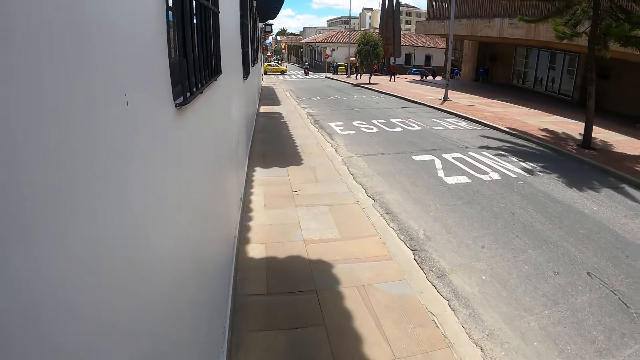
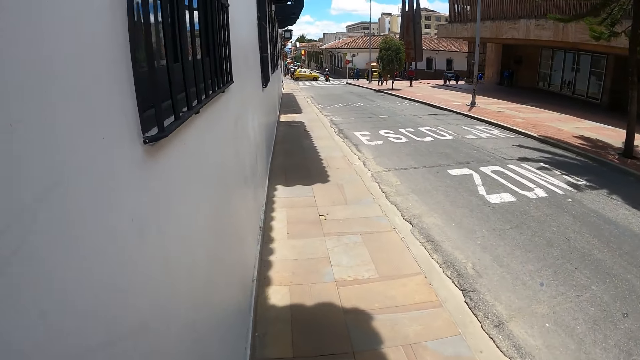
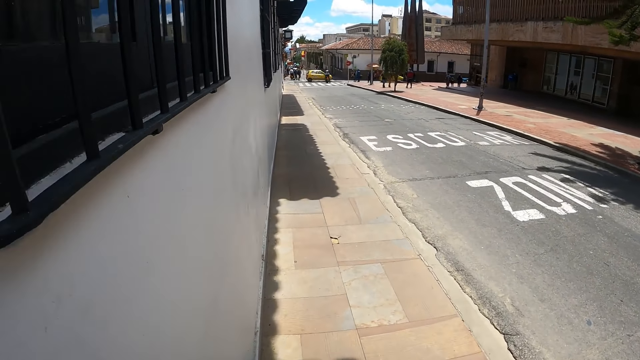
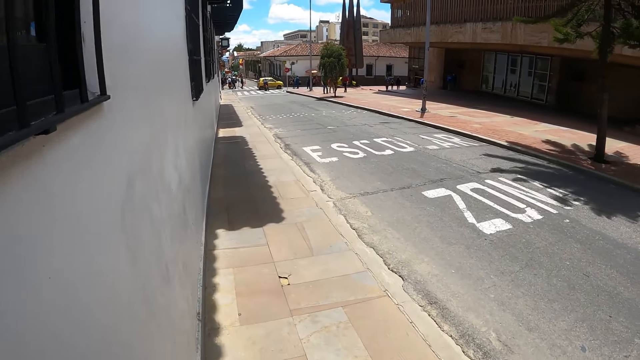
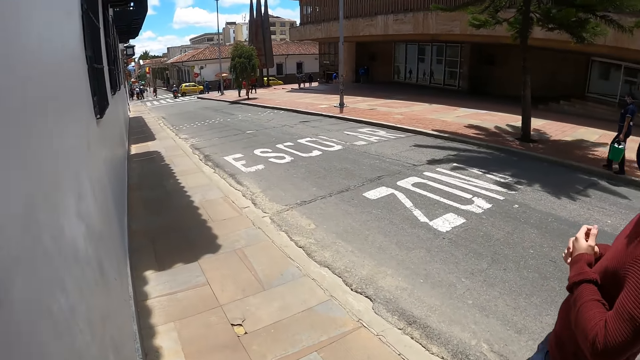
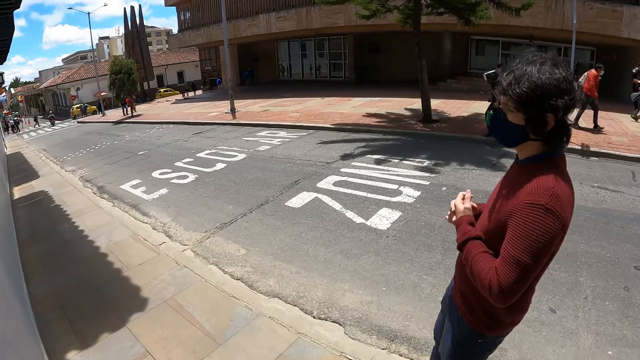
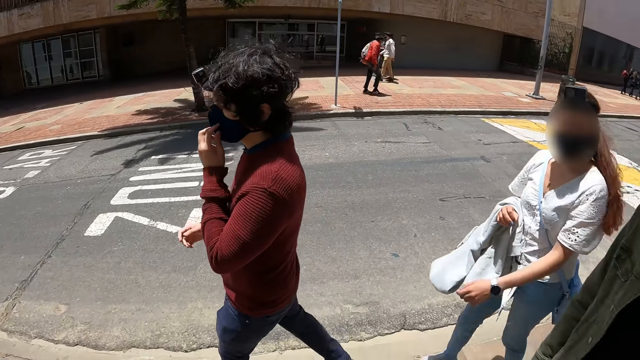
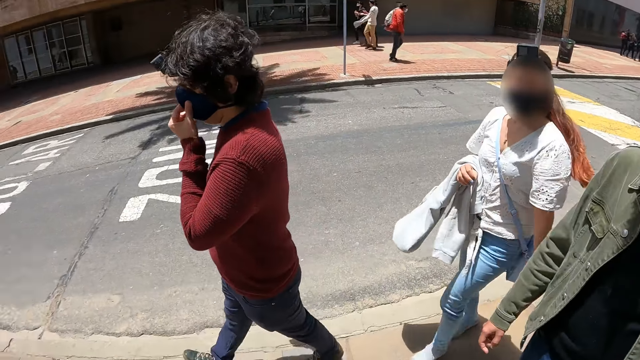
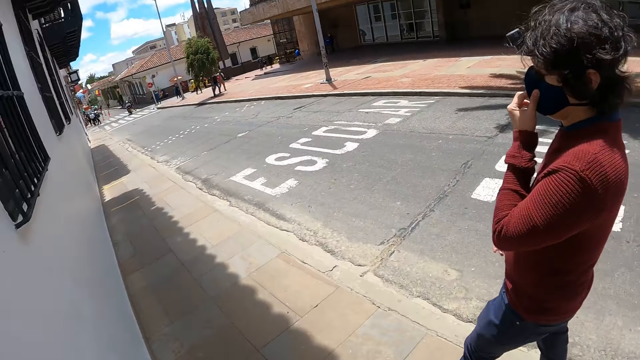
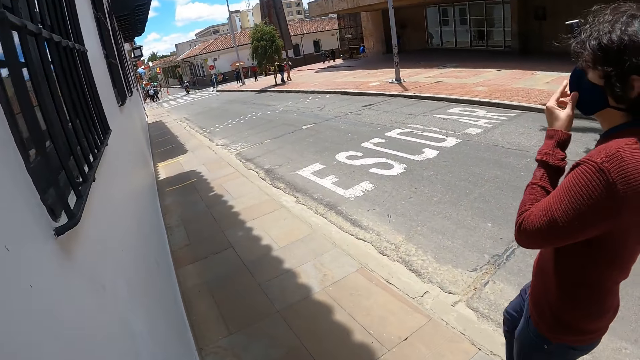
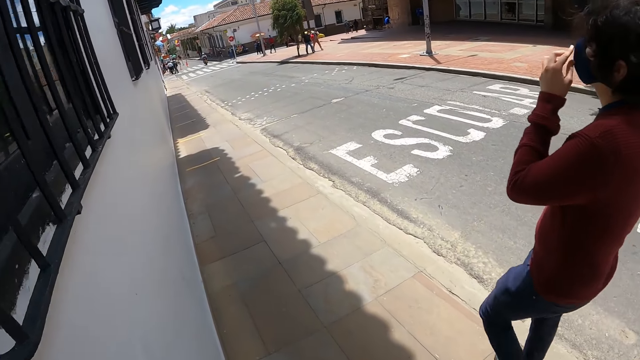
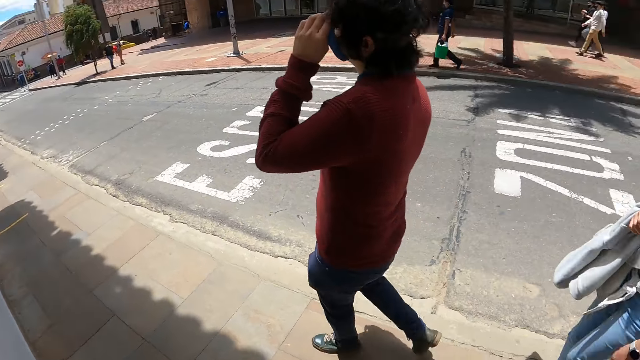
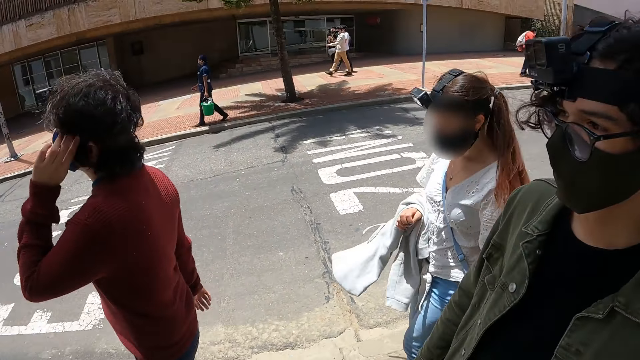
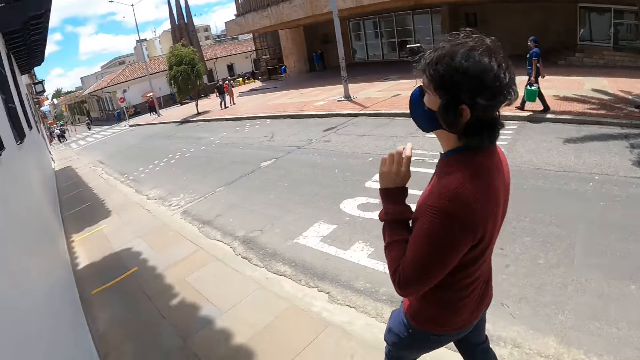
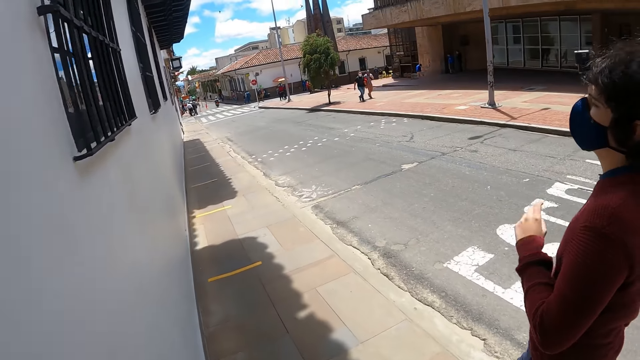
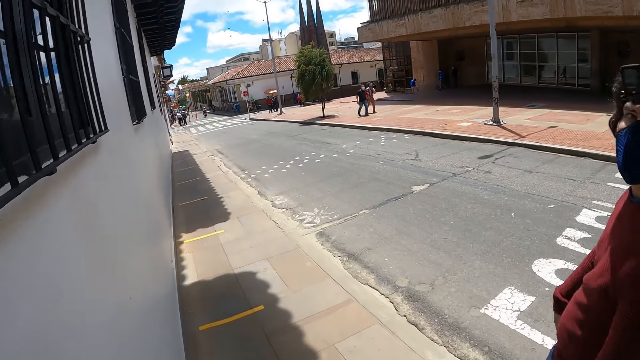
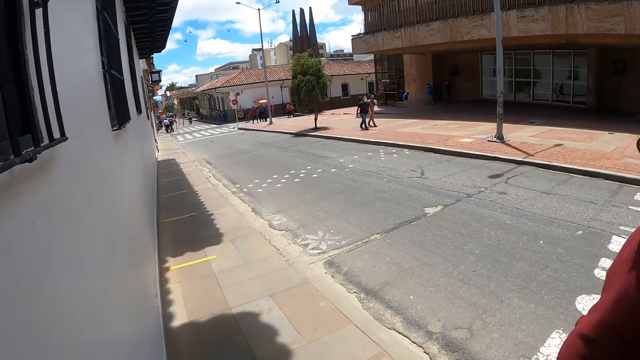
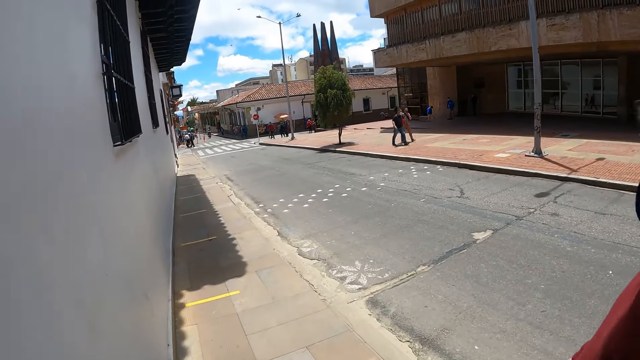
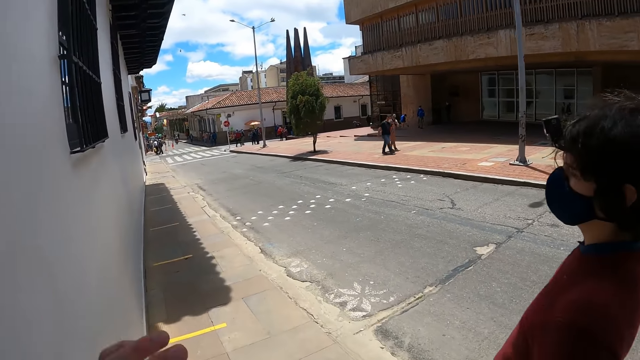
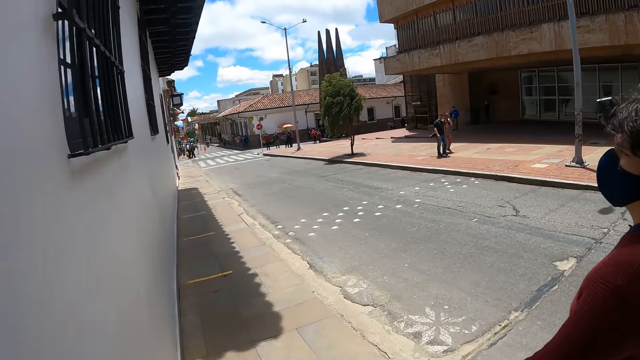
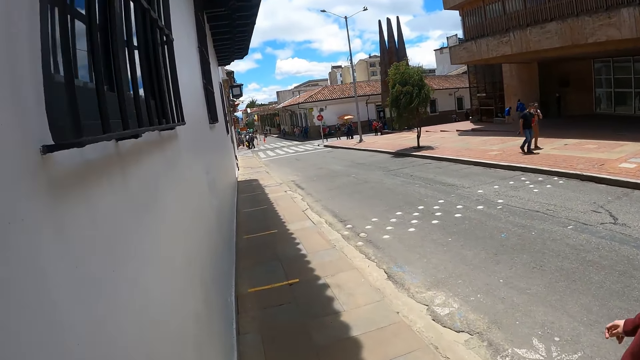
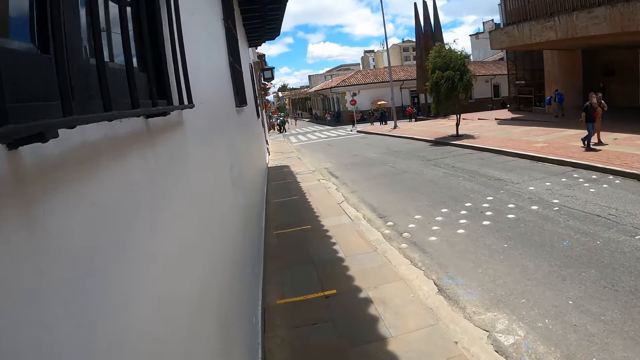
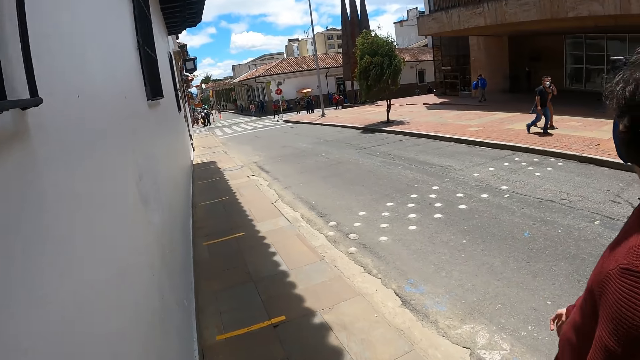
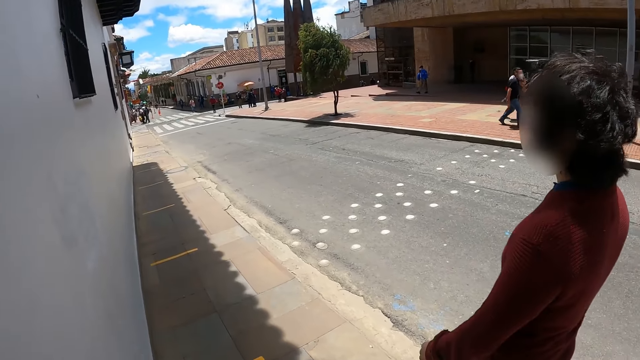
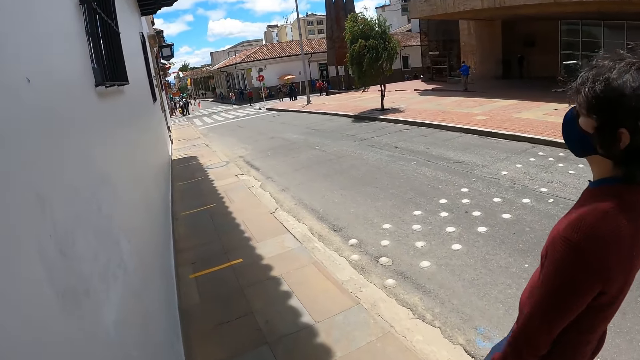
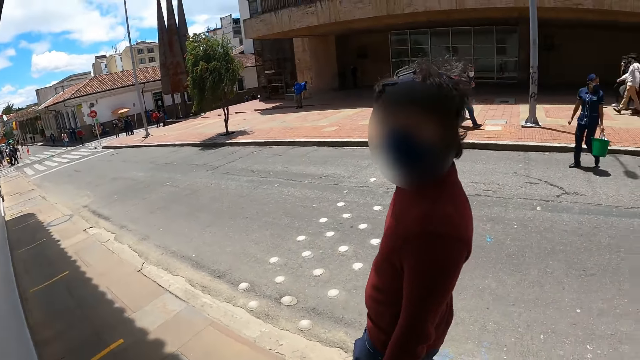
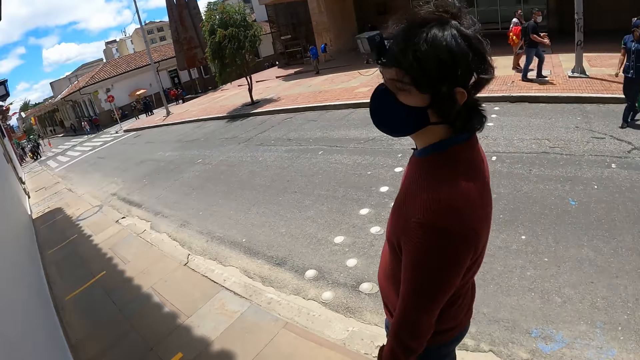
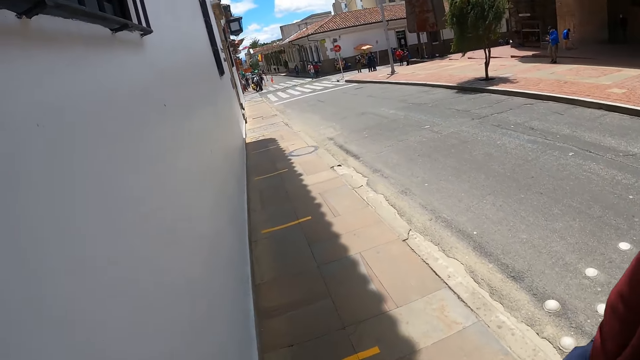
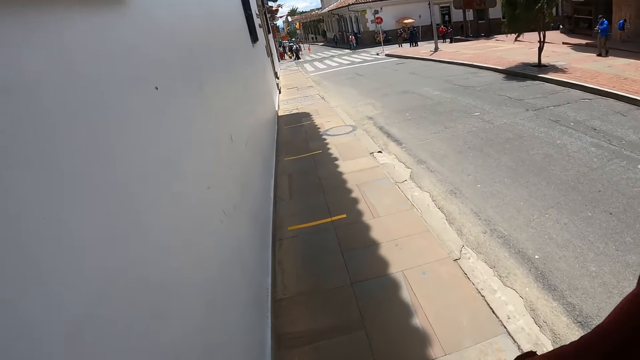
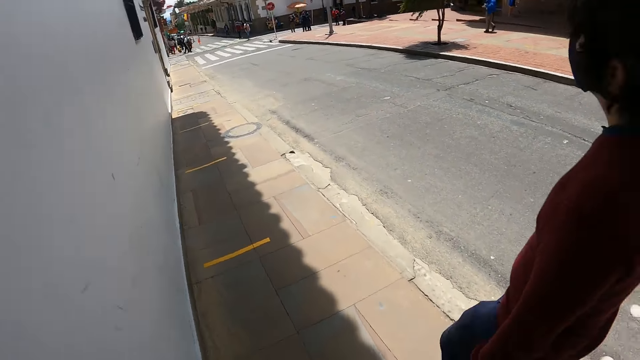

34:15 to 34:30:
The camera wearer looks to the side. They move the hand. They look to the side.

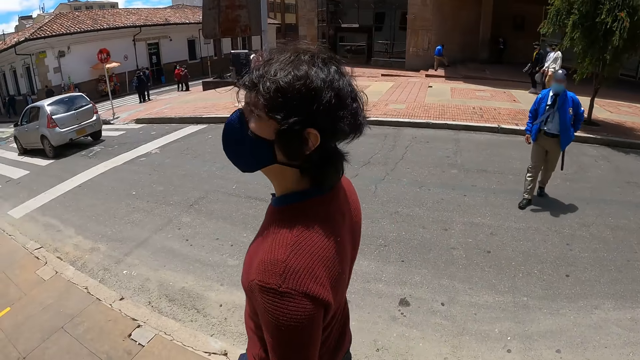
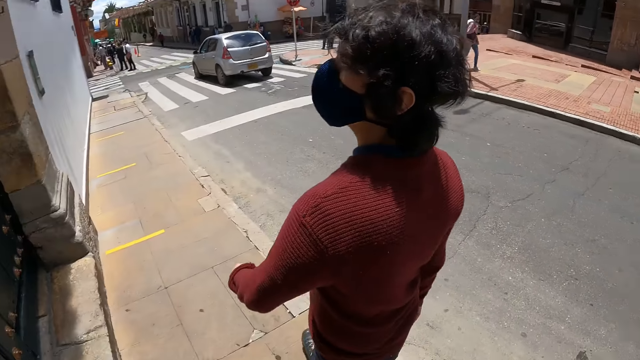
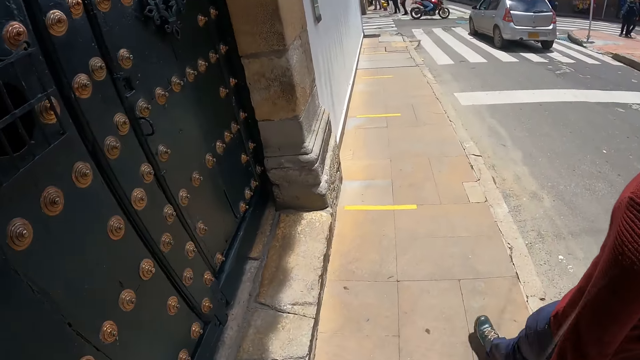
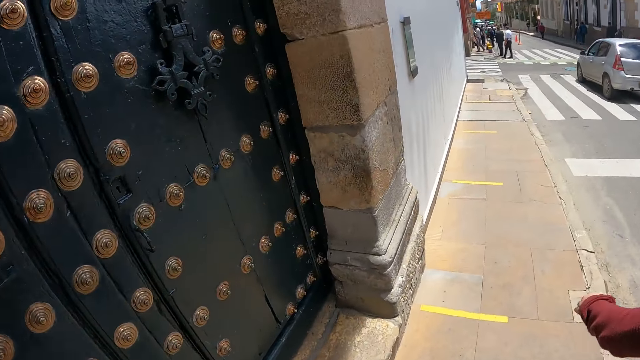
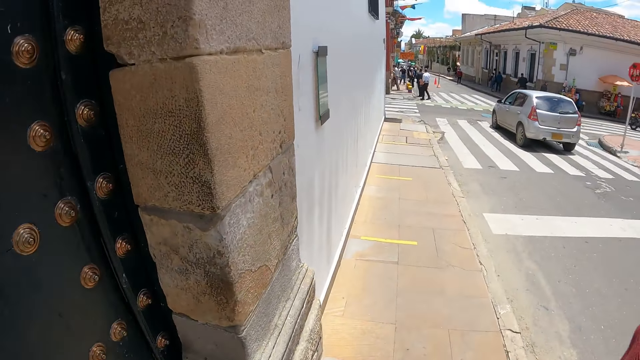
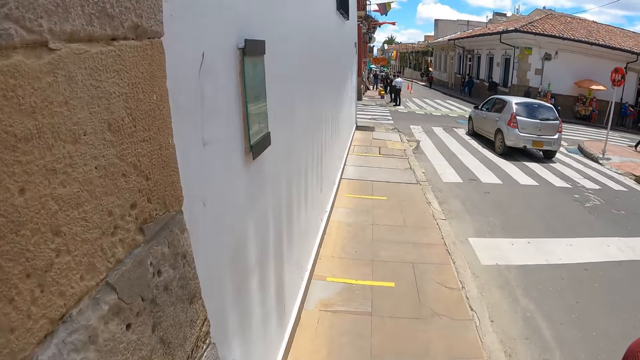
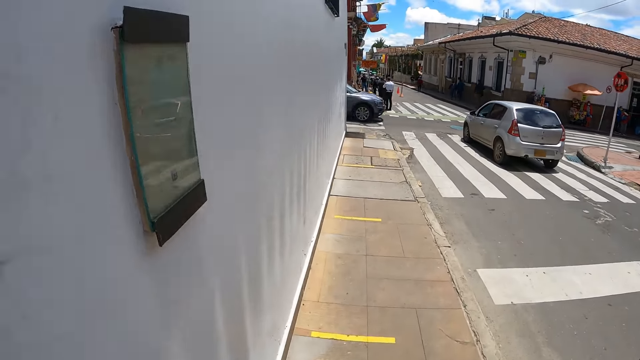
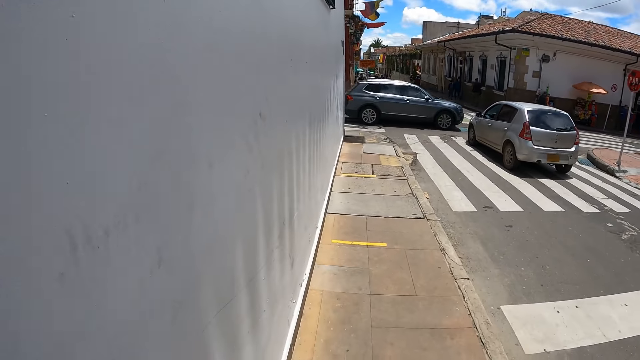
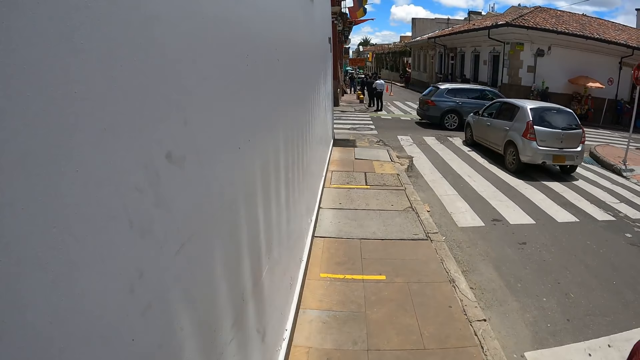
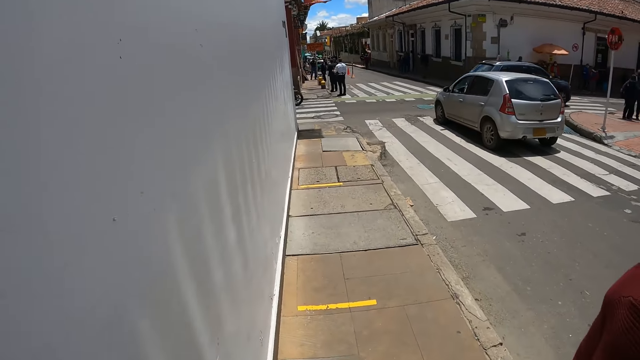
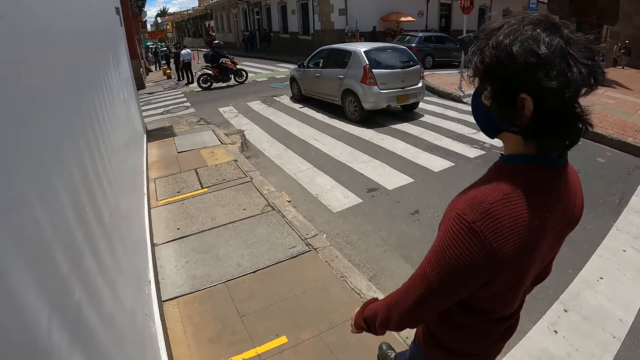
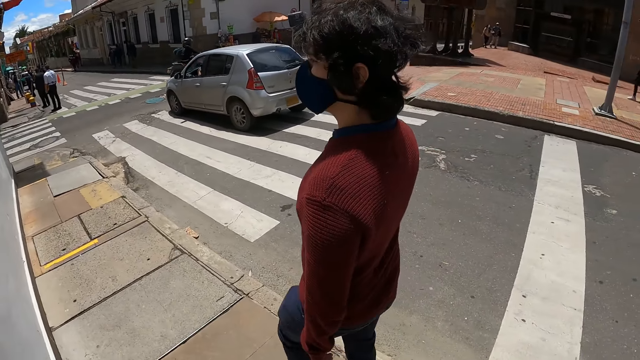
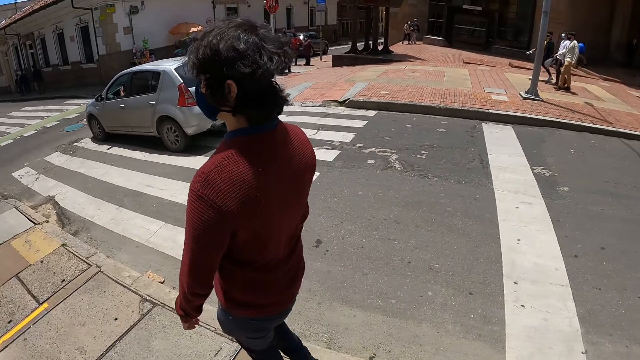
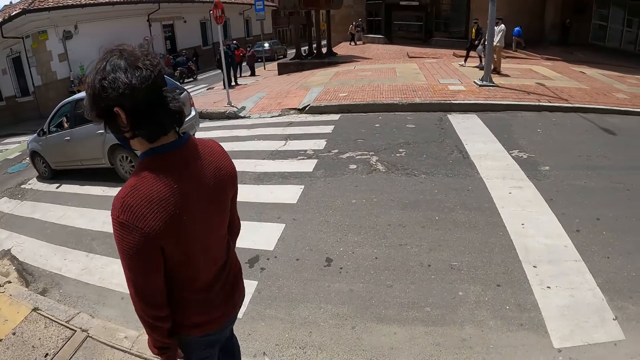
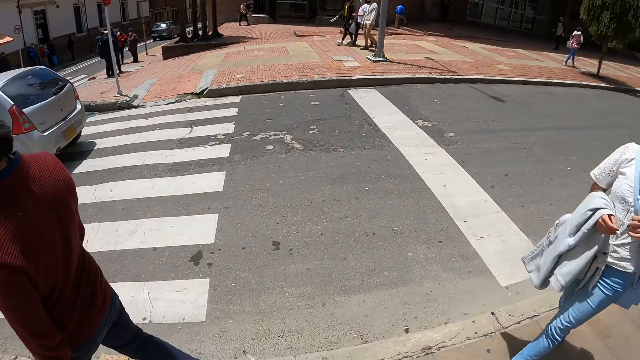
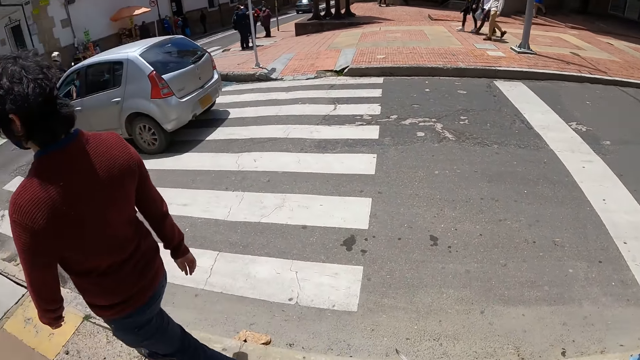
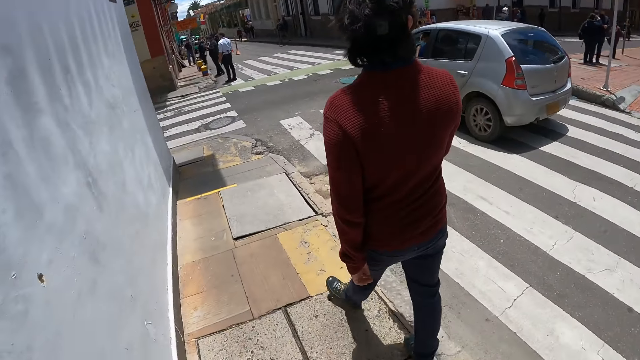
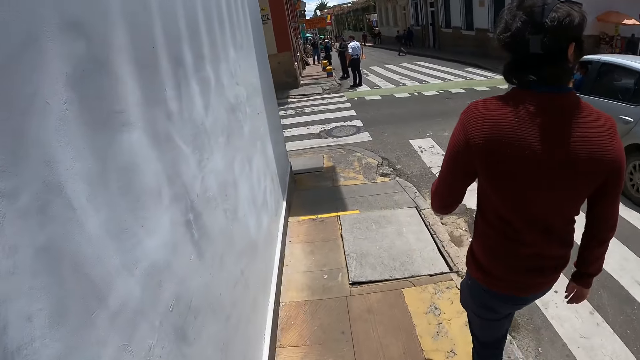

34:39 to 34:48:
The camera wearer looks to the side.
